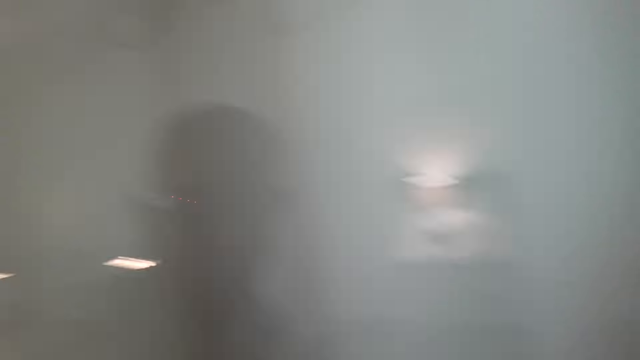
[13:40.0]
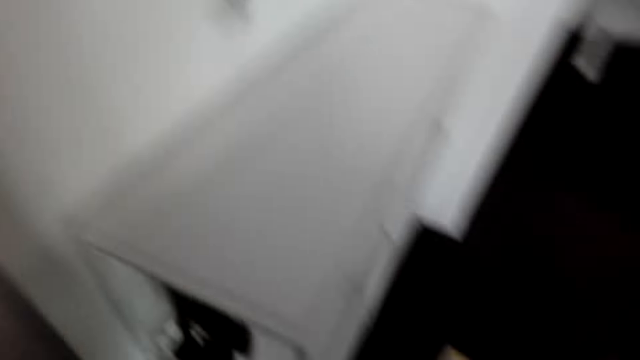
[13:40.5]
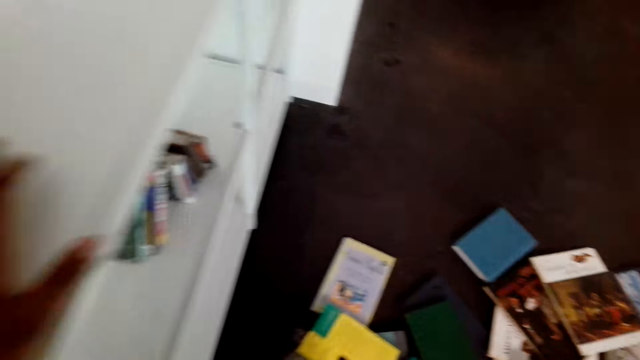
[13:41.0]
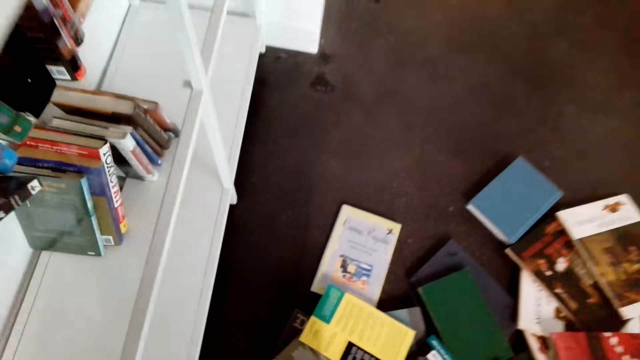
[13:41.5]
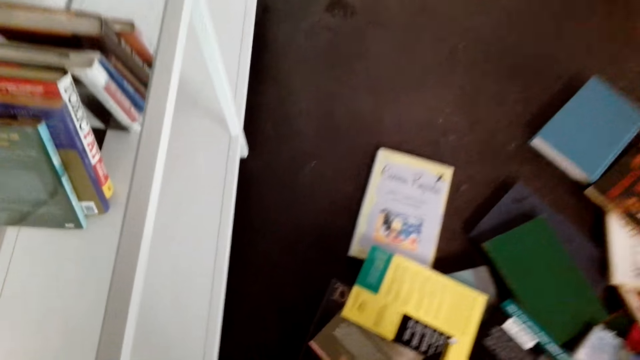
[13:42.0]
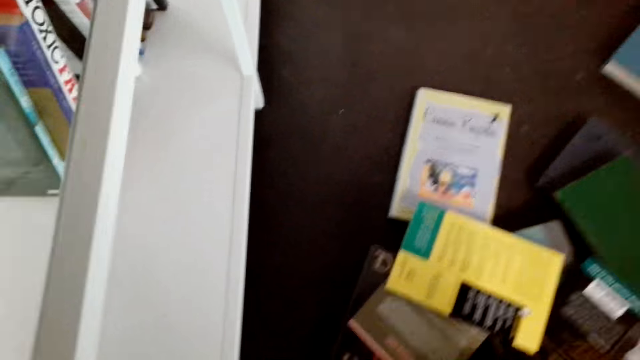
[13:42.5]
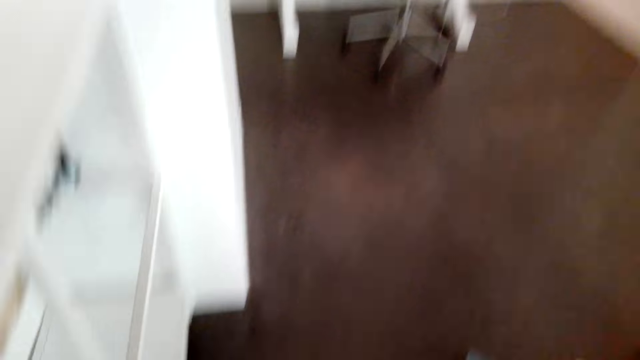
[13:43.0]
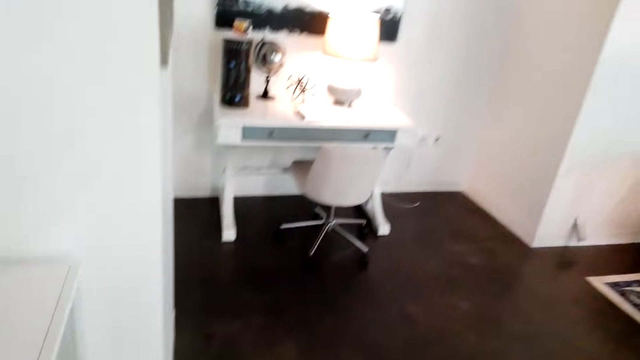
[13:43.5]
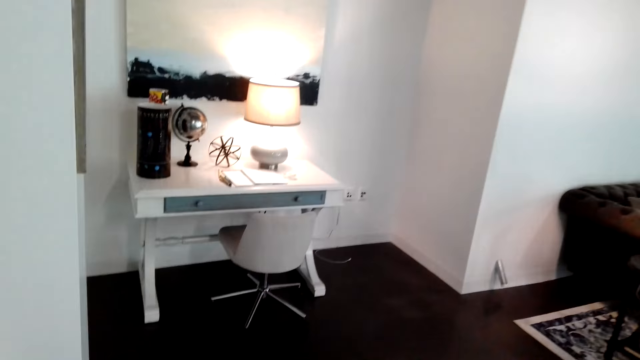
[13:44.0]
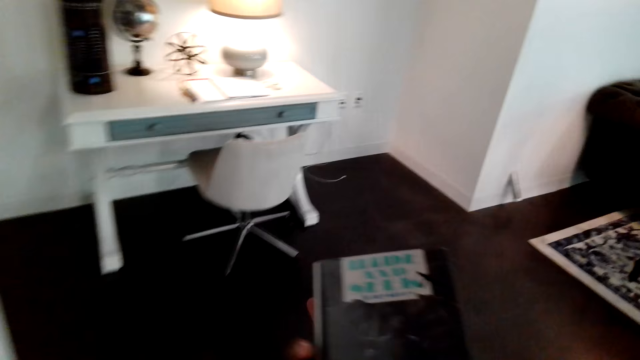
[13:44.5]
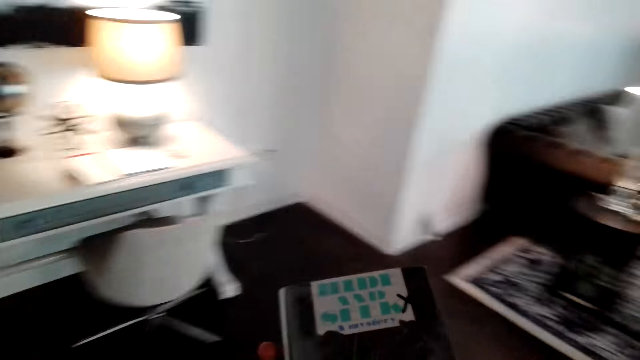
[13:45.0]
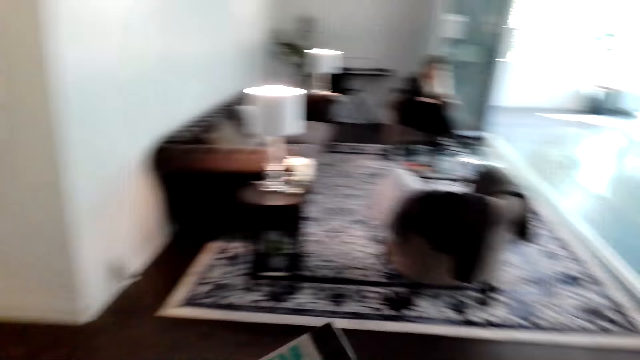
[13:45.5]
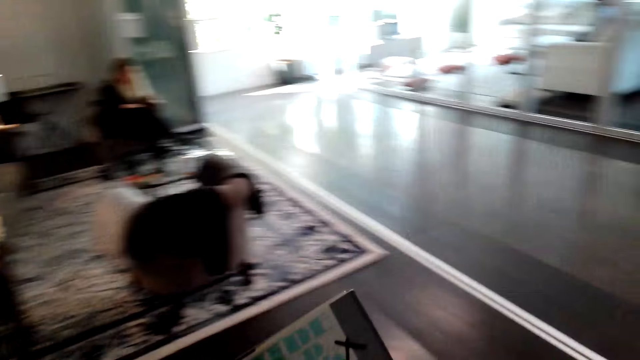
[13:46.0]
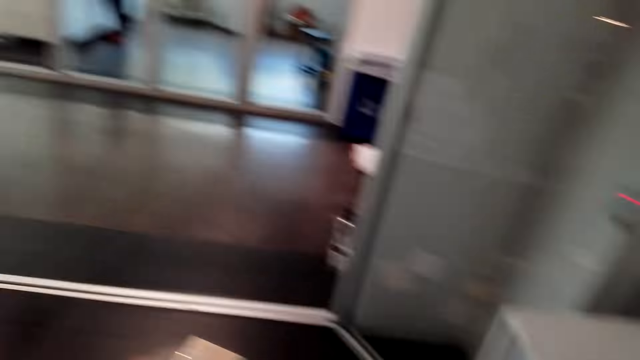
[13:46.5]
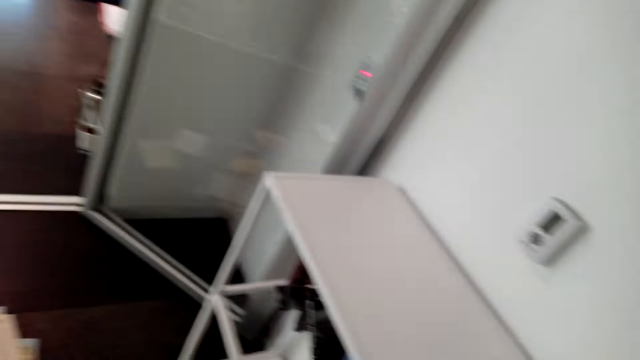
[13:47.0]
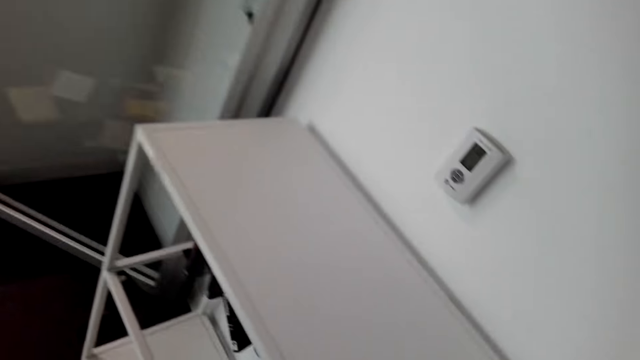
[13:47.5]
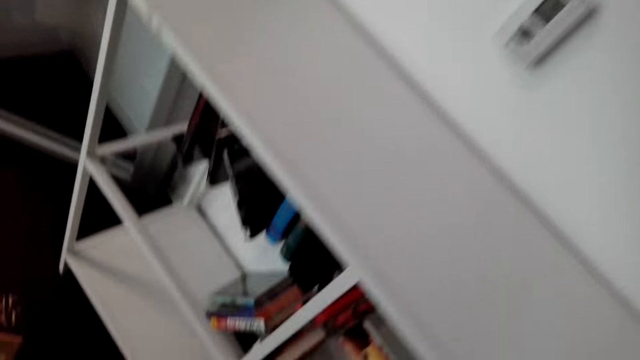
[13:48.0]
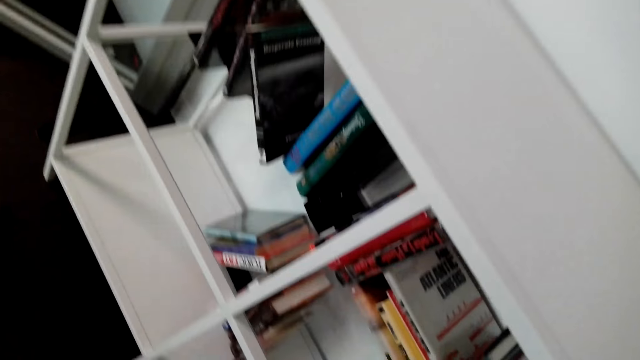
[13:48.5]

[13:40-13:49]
The camera wearer bends down. They look at the shelf. They walk around.

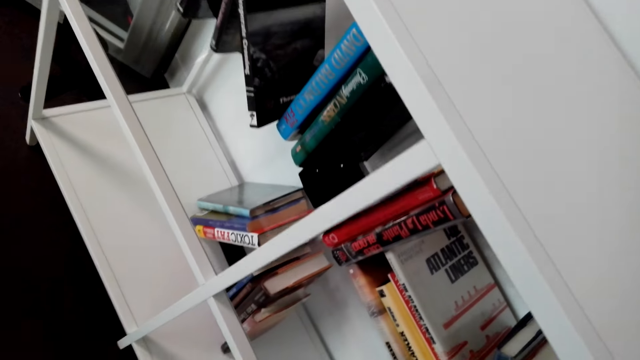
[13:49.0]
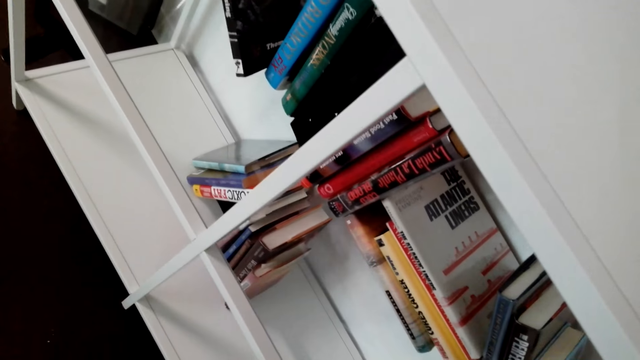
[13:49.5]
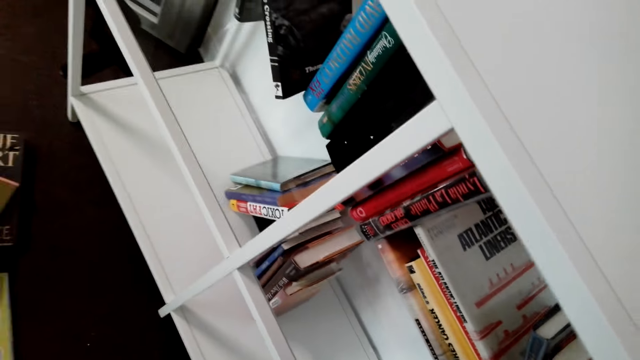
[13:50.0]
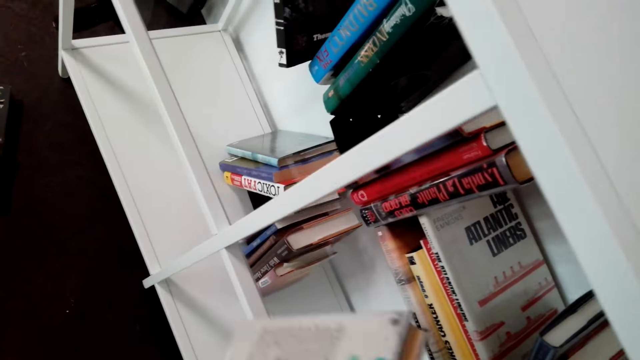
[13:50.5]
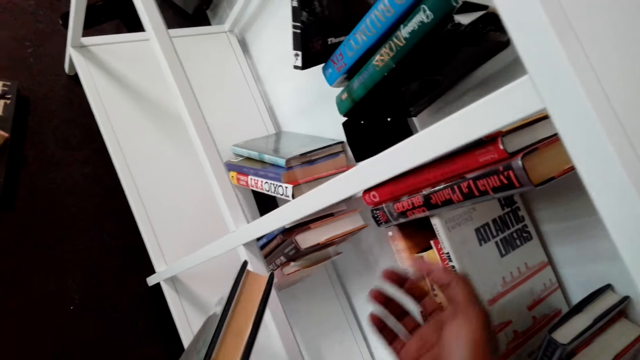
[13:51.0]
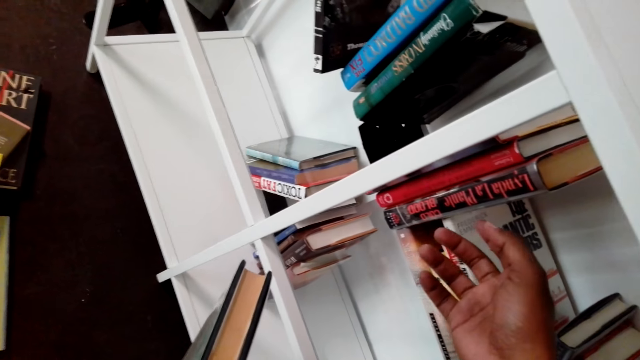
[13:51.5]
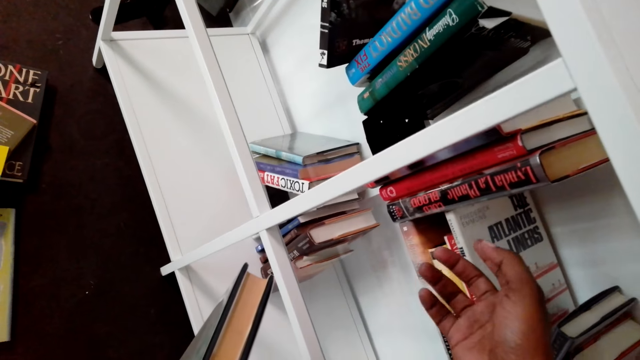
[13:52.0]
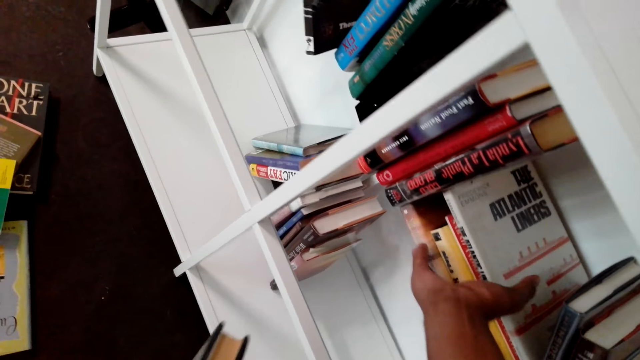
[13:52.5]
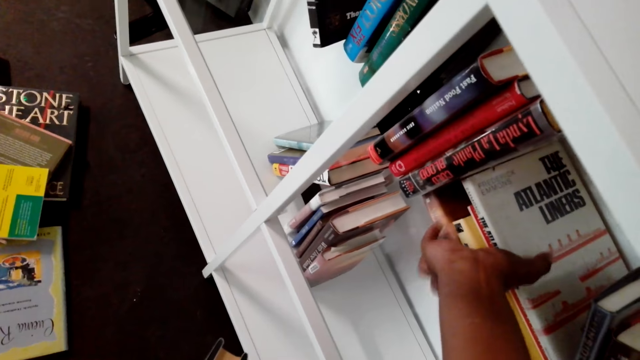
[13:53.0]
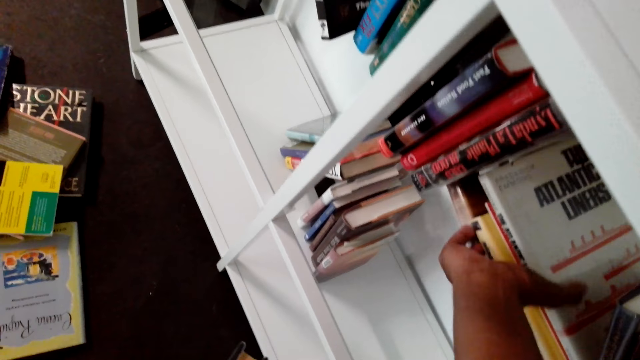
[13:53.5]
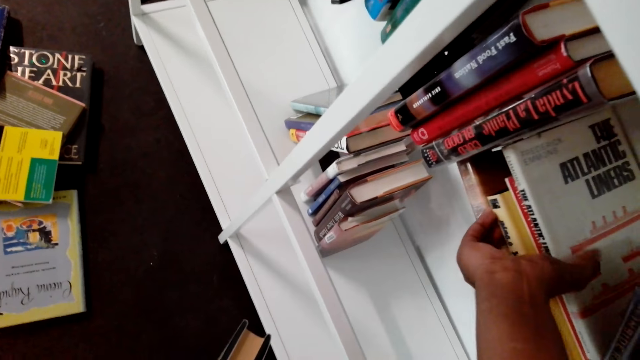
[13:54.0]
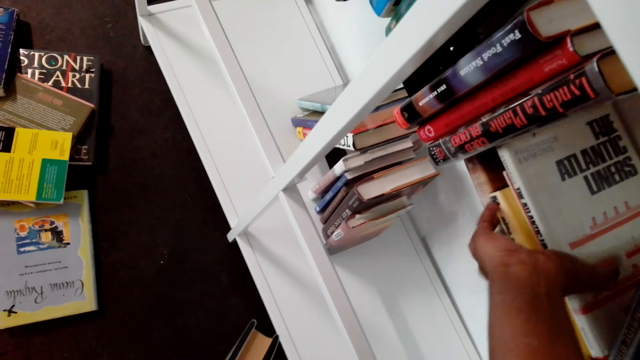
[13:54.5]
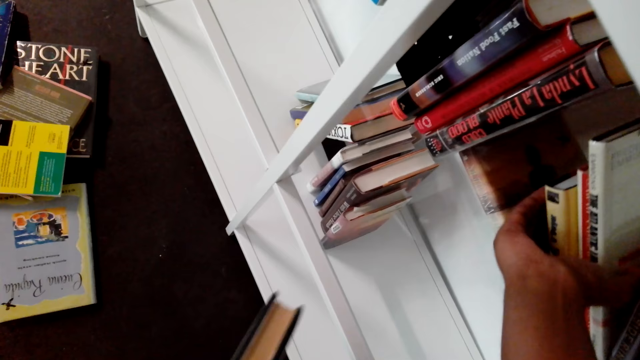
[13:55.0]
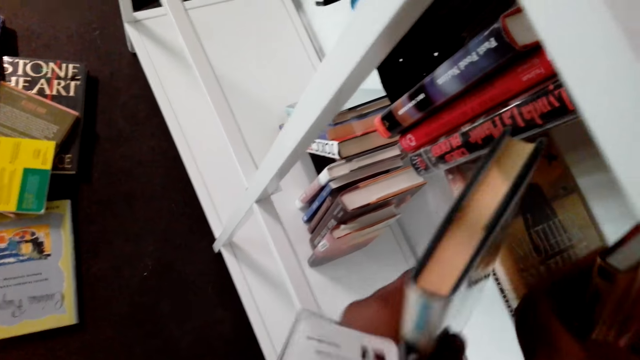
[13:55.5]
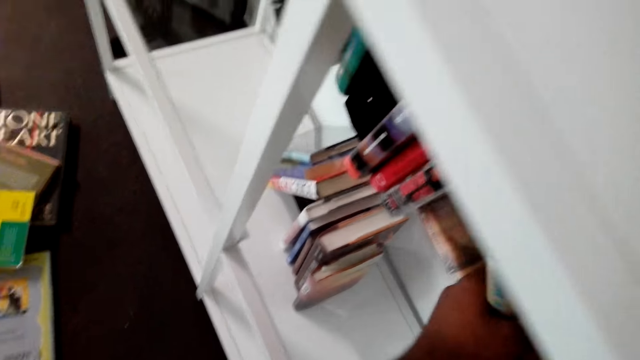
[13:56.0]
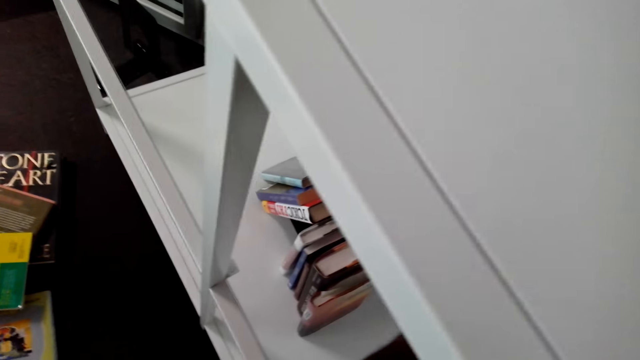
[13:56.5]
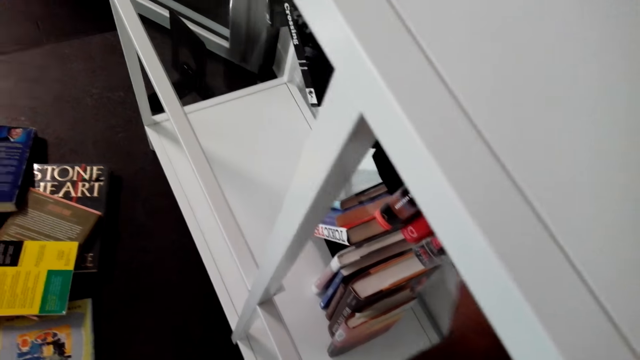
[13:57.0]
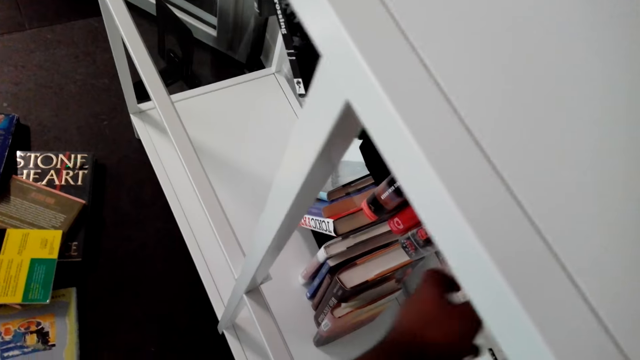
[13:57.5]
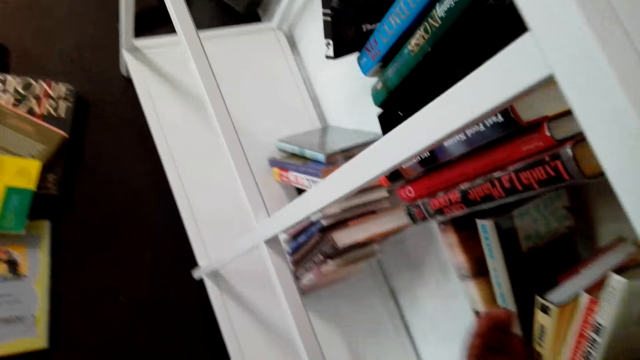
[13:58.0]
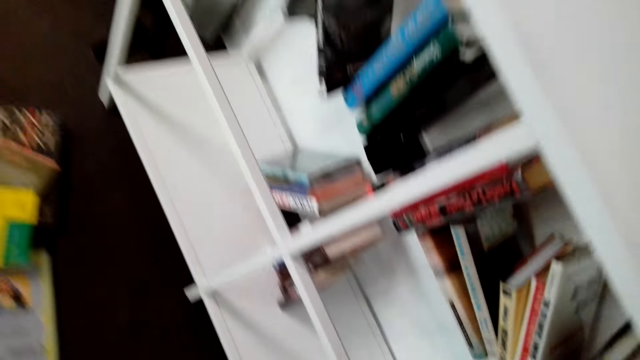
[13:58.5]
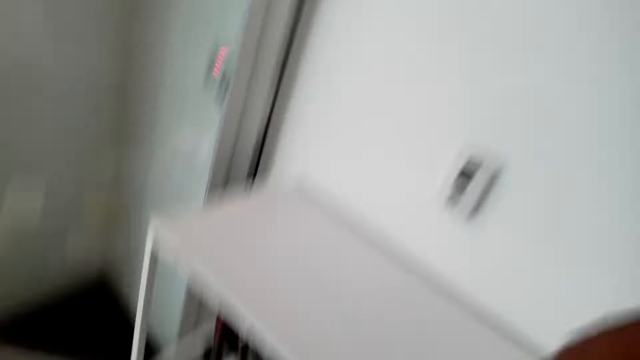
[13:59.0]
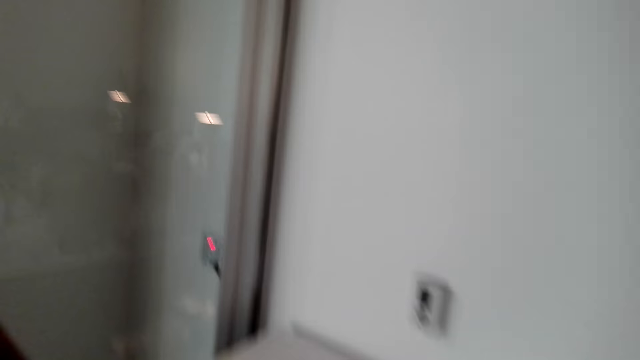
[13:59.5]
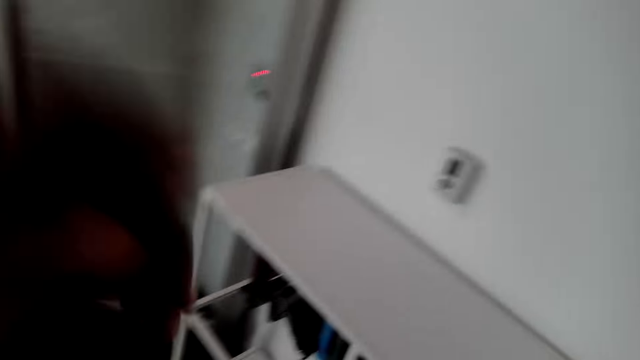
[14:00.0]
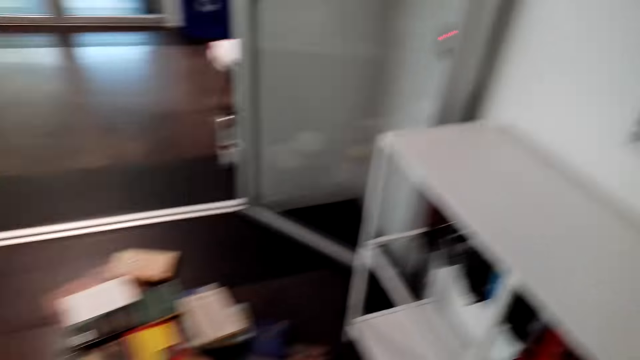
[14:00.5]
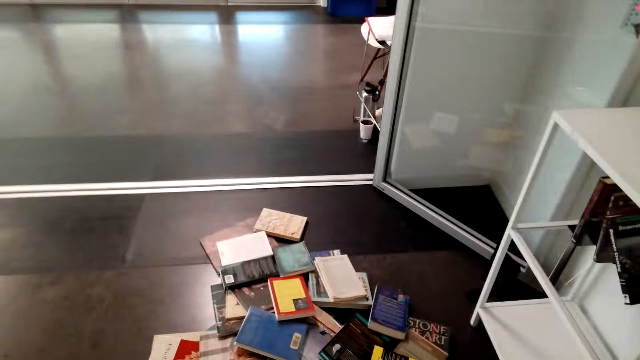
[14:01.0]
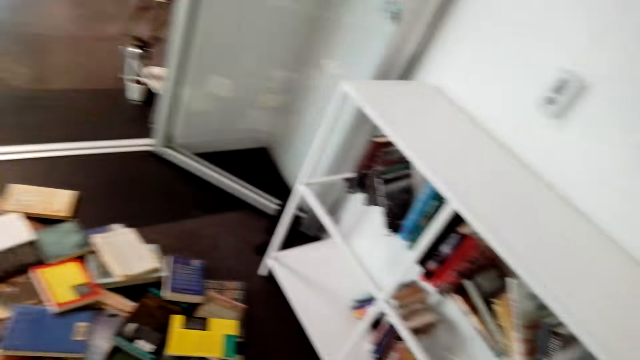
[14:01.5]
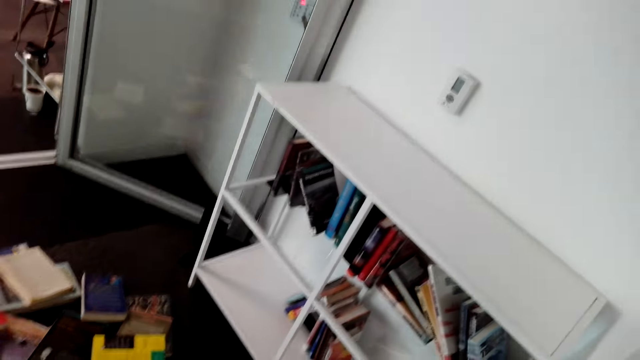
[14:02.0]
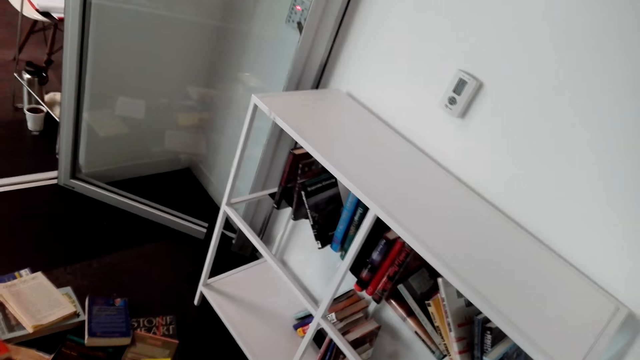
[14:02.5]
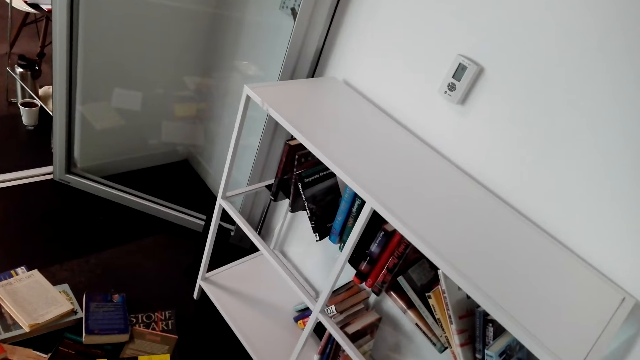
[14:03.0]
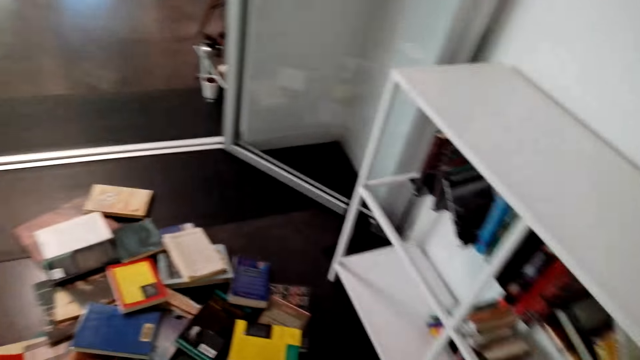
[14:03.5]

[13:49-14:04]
The camera wearer arranges books in the book shelf. They put the book in the shelf.
